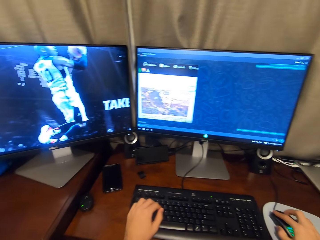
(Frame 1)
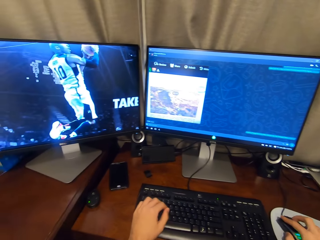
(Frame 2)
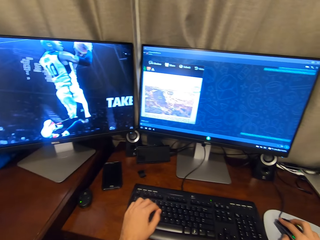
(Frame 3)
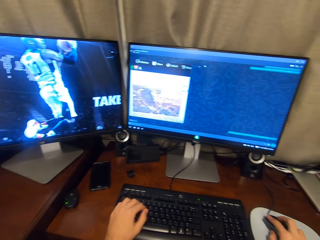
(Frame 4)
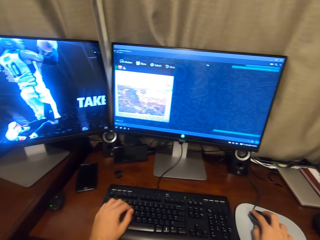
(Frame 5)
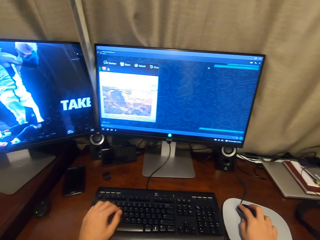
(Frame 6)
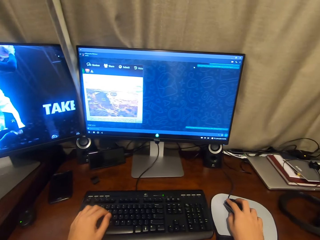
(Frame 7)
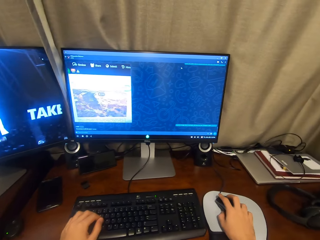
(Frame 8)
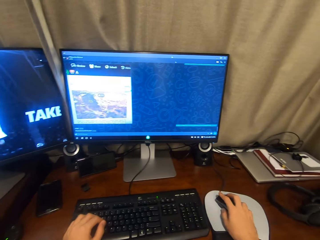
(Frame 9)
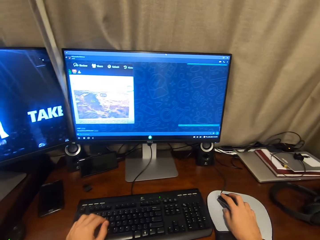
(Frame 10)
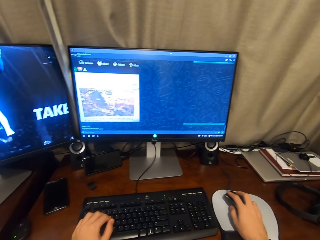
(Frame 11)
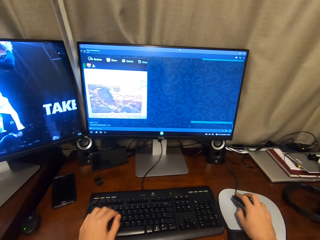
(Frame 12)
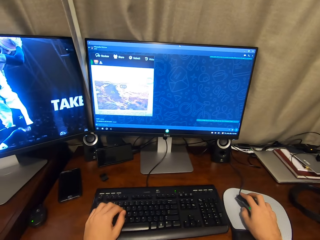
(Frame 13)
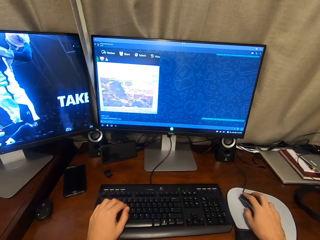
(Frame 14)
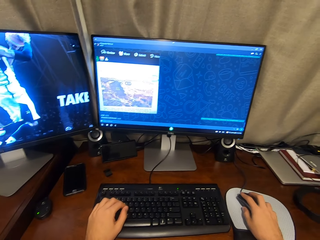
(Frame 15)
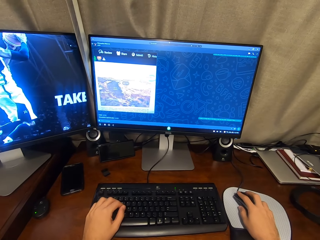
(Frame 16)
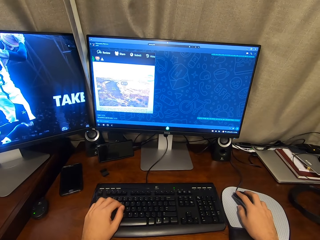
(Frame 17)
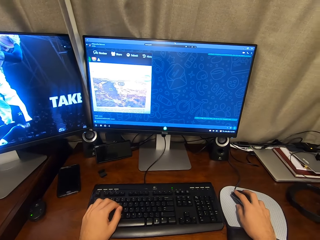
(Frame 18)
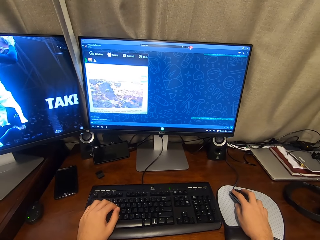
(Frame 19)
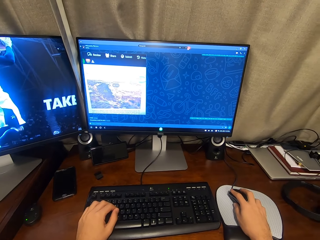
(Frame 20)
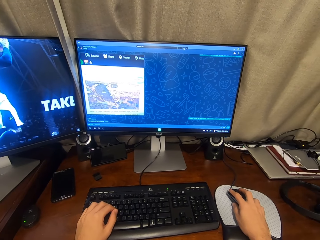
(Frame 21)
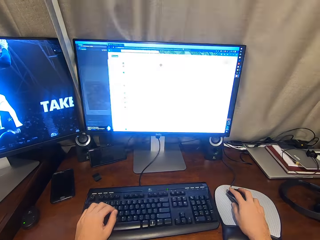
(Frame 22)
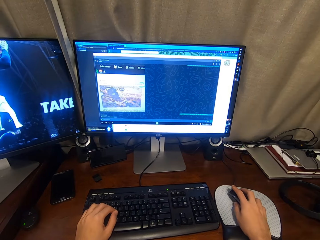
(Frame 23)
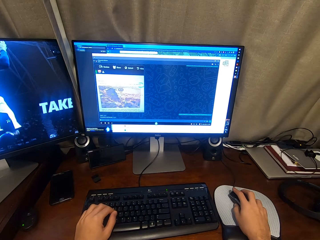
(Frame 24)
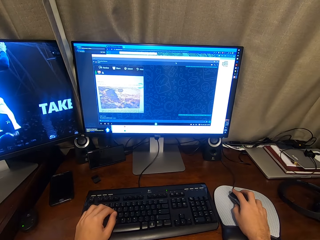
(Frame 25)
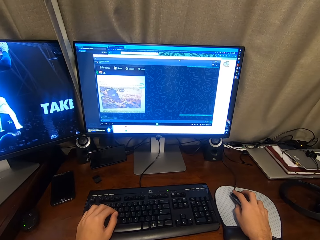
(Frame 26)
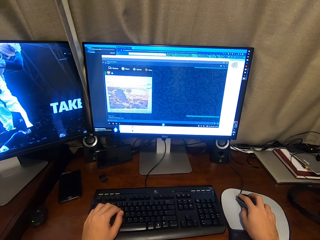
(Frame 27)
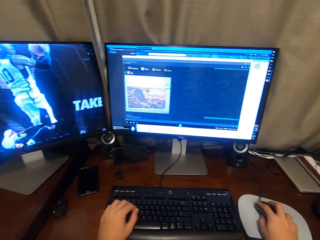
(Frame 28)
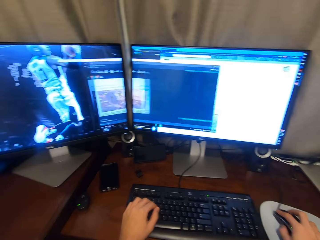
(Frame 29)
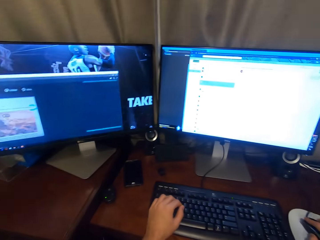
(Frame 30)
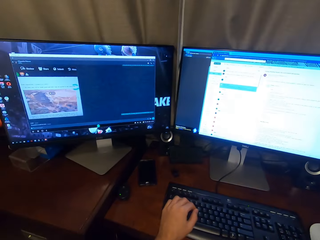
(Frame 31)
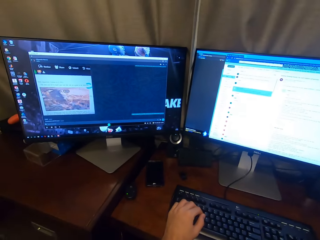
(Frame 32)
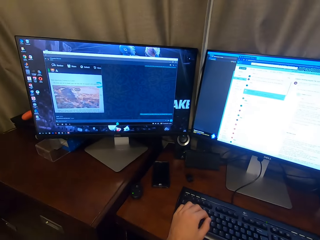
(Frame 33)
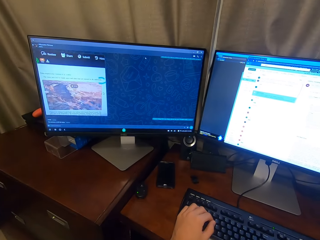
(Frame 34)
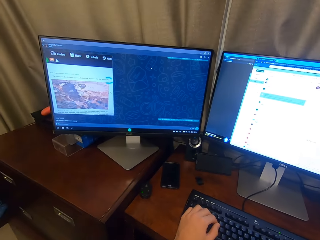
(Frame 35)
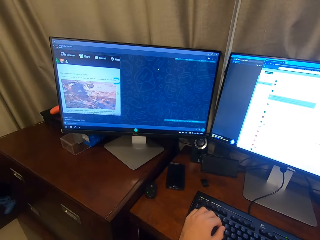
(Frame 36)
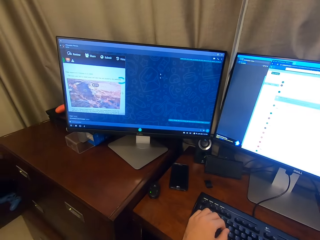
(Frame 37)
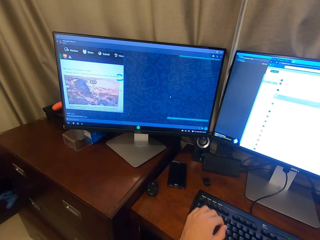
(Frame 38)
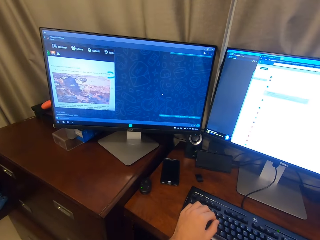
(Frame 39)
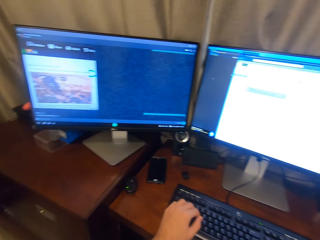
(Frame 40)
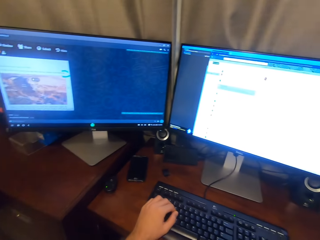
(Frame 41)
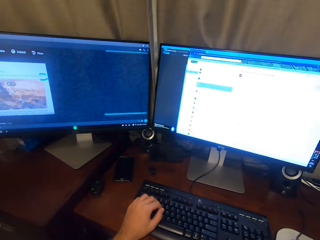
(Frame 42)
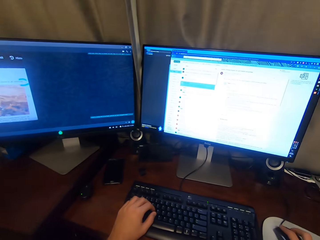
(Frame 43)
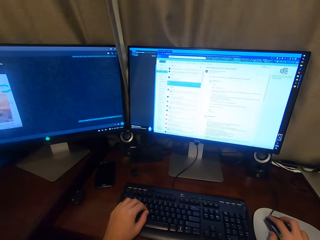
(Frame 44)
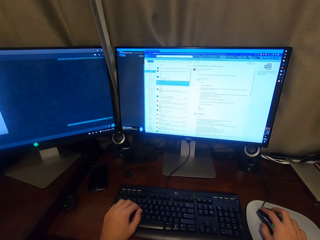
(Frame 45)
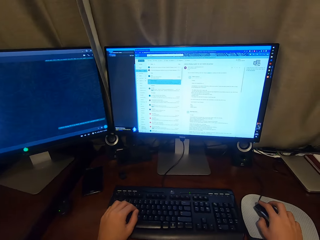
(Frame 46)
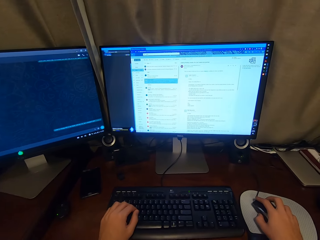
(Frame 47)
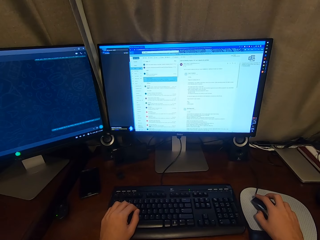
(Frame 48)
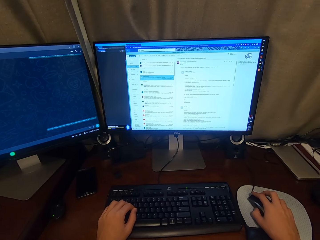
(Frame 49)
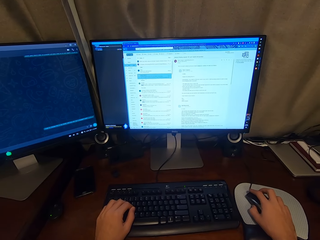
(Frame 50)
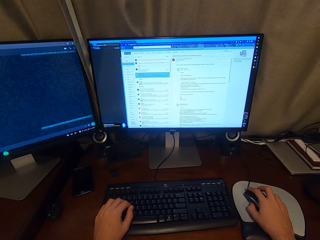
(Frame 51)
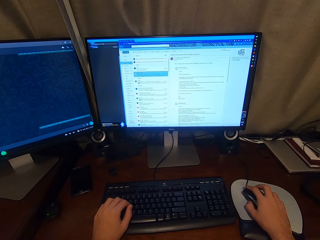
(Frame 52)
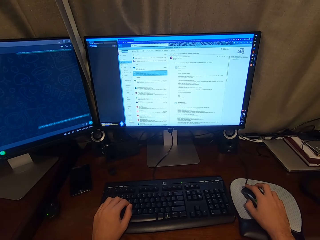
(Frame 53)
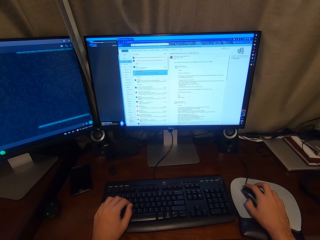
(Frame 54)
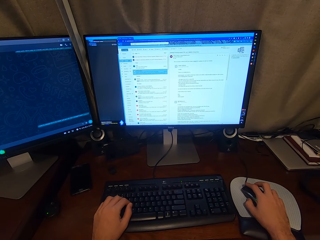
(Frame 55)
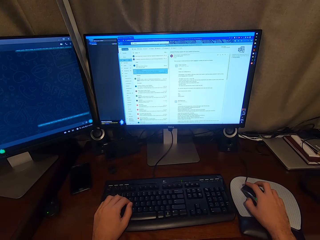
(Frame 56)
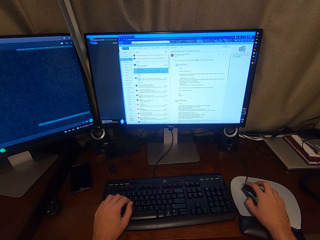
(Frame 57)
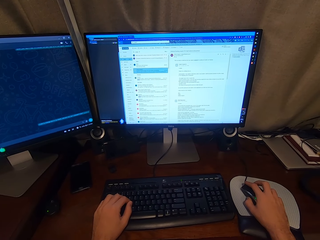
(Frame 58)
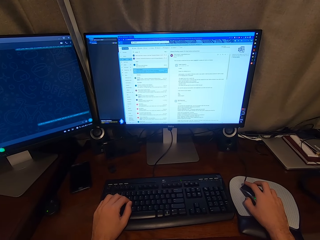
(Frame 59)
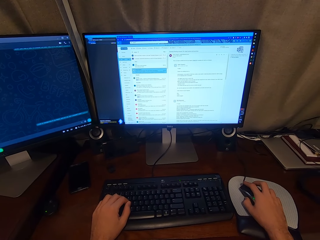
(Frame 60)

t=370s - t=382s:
The camera wearer selects a chat. They transfer a tab window into another computer. They look at the chats.

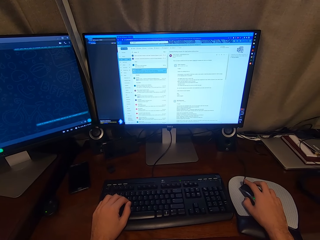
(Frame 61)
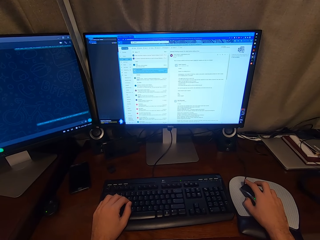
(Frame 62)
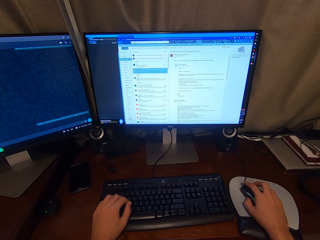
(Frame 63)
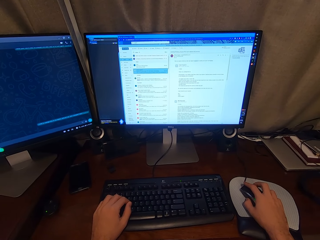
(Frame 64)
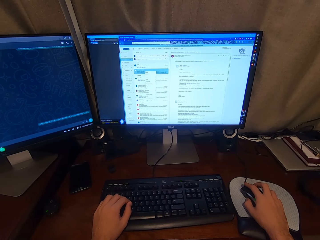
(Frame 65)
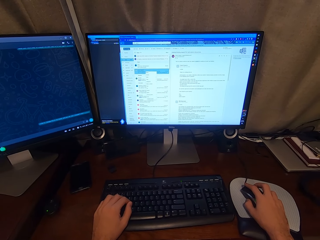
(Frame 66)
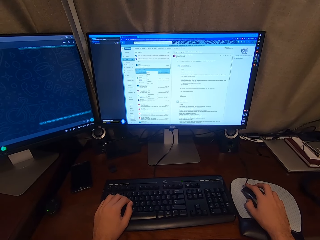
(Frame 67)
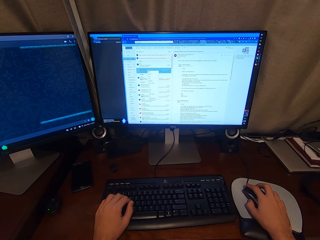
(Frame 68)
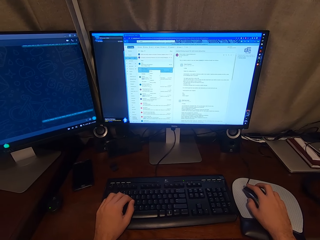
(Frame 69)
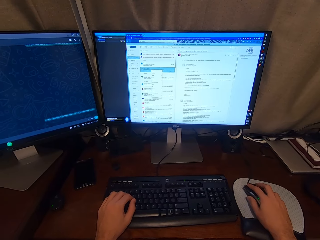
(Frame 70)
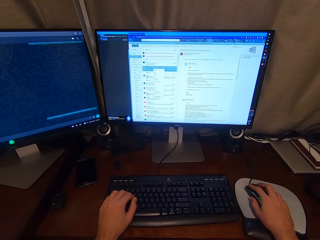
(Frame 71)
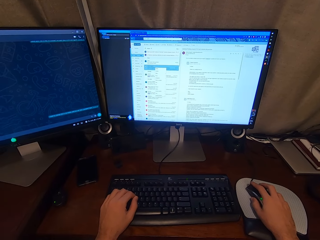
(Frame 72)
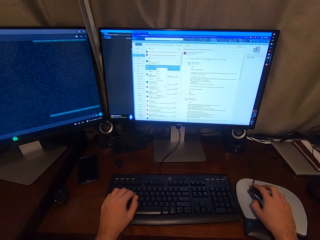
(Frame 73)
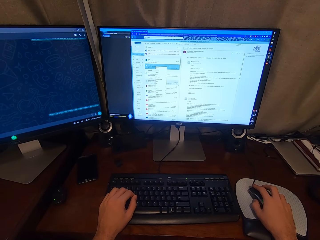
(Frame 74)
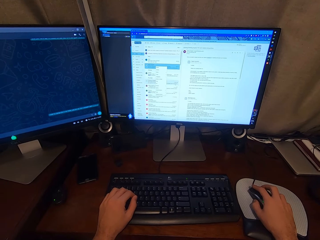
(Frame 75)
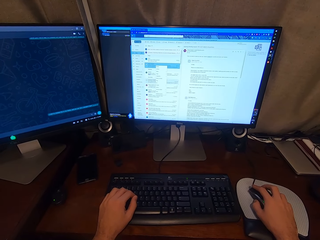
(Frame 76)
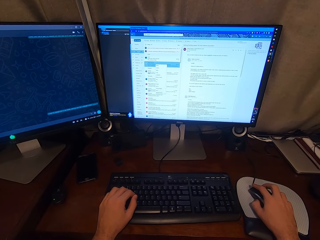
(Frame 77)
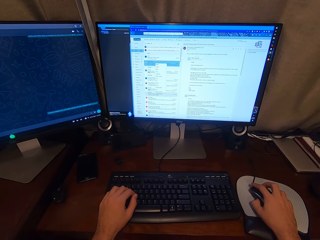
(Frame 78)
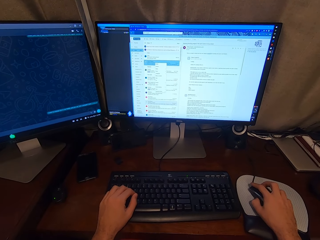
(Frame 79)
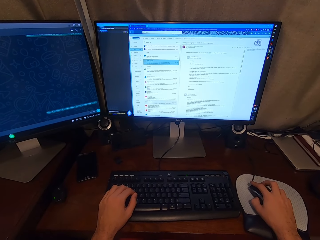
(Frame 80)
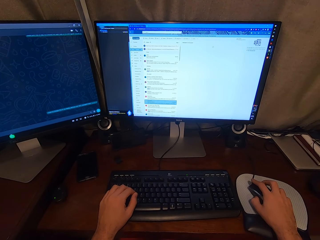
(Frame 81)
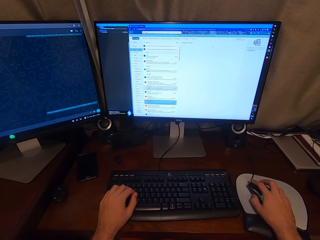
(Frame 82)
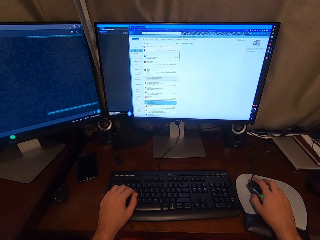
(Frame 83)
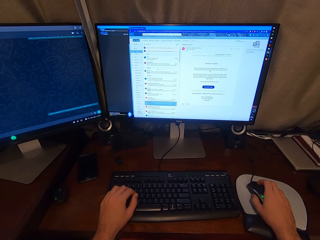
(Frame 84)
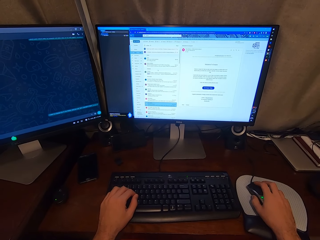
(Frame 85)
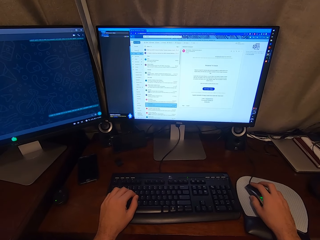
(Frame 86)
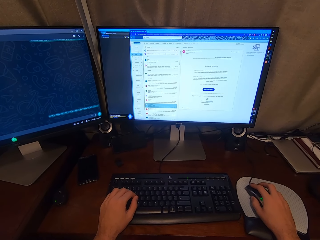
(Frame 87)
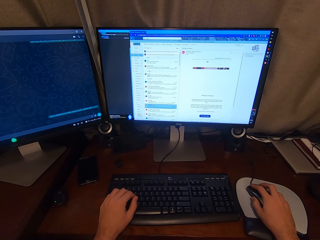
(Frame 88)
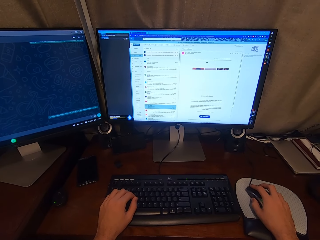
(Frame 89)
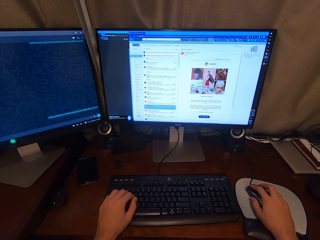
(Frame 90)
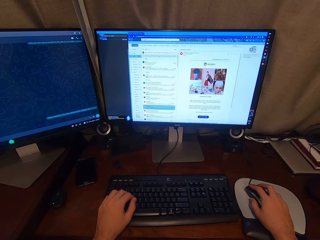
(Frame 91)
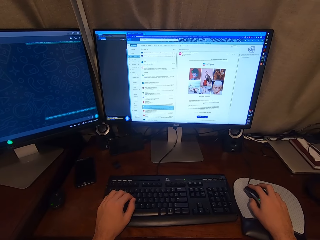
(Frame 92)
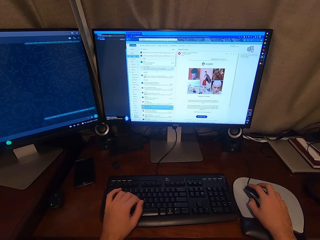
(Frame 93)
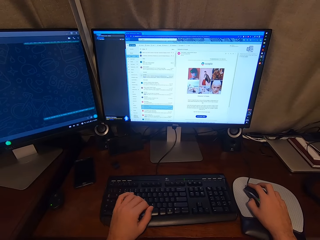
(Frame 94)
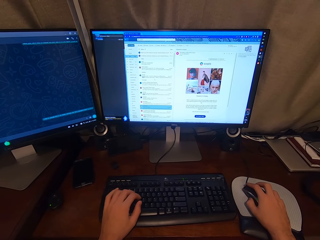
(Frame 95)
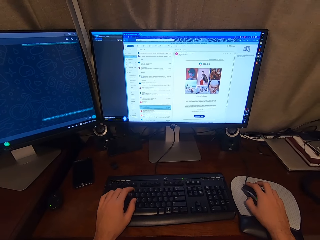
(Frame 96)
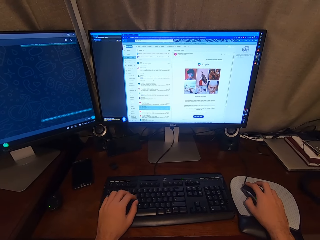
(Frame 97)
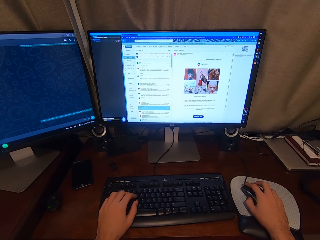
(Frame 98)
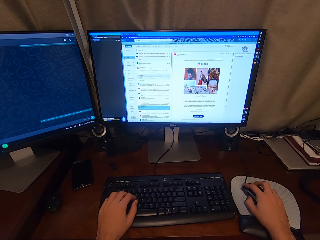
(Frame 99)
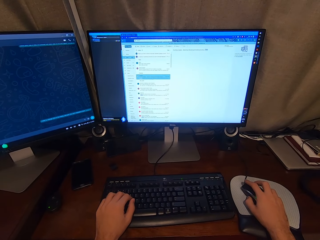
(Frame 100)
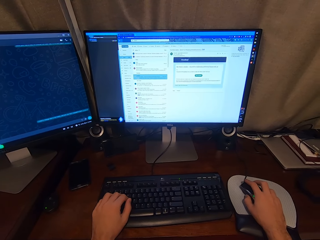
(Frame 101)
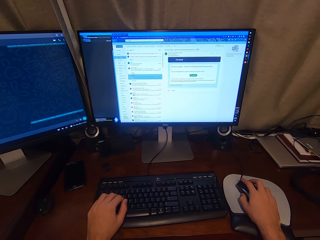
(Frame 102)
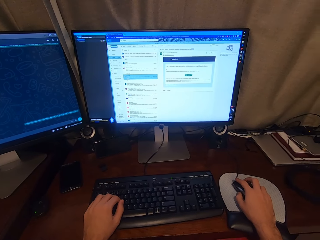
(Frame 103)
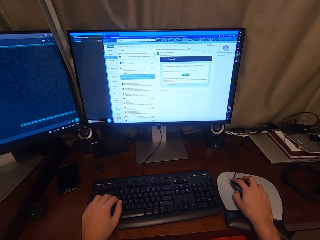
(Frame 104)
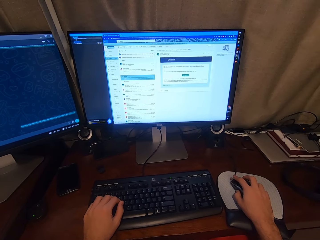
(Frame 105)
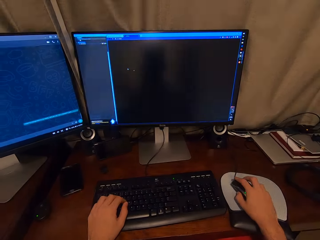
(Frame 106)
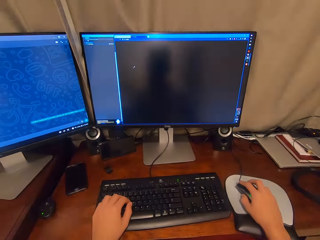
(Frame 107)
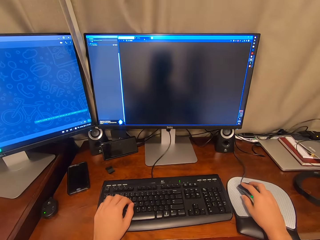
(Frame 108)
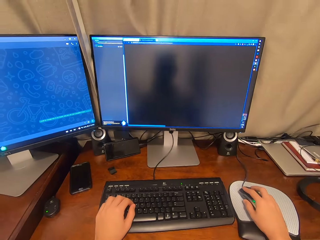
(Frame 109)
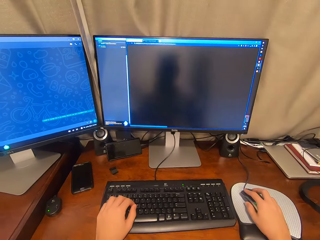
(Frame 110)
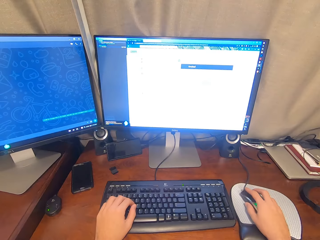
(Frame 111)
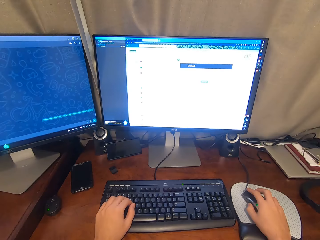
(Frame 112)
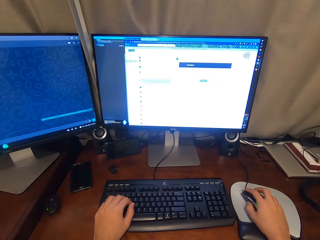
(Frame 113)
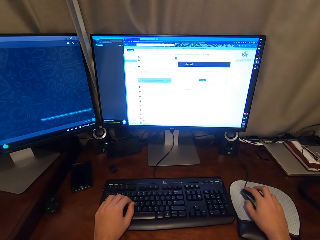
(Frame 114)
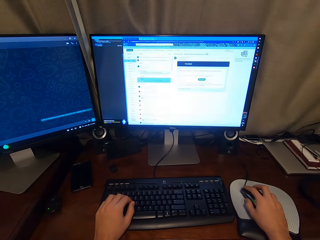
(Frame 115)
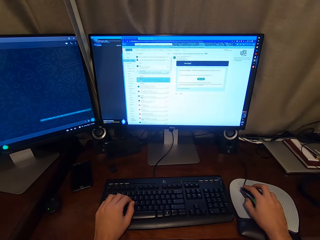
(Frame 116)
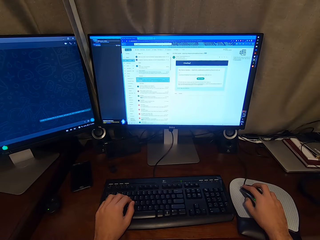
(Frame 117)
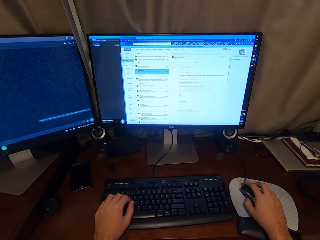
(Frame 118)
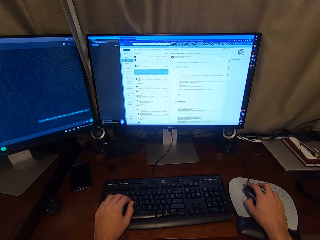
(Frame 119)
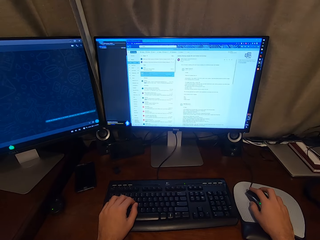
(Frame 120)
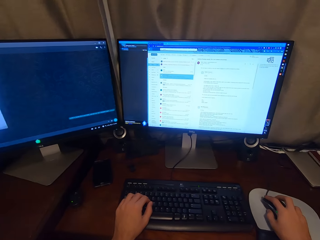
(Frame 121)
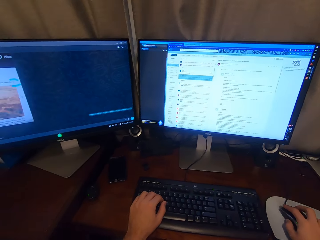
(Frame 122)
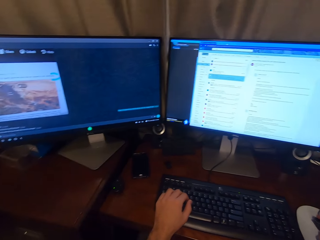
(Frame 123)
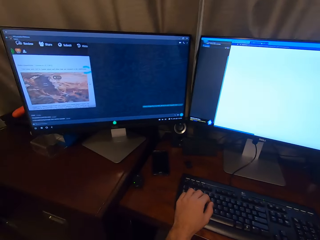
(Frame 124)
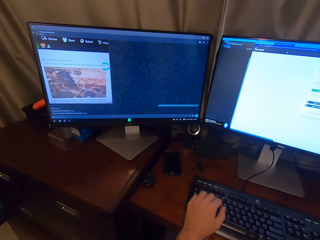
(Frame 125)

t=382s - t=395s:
The camera wearer scrolls into the chats. They open a new tab. They look at the chats.
